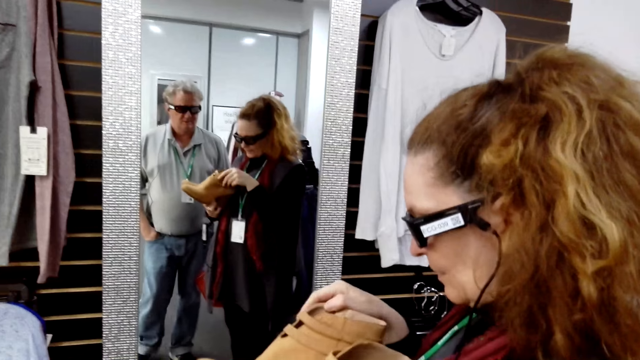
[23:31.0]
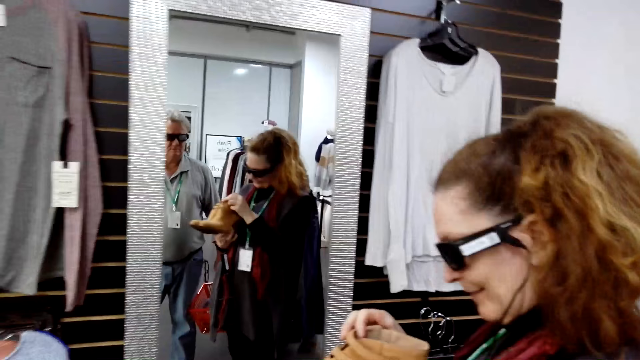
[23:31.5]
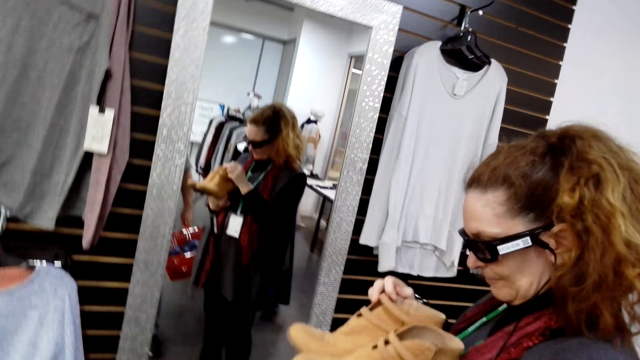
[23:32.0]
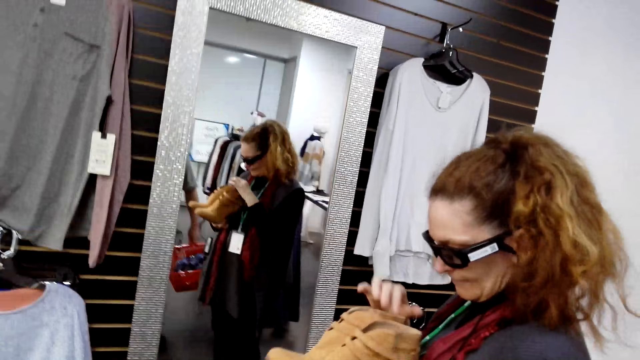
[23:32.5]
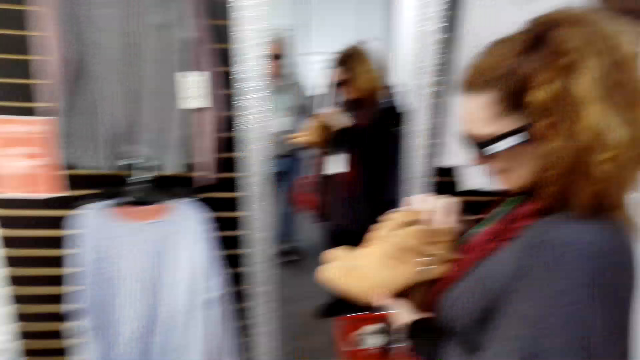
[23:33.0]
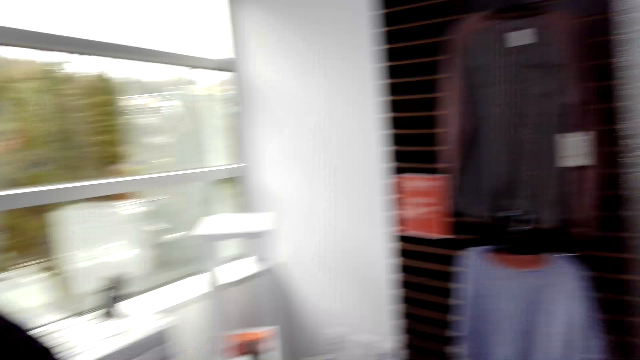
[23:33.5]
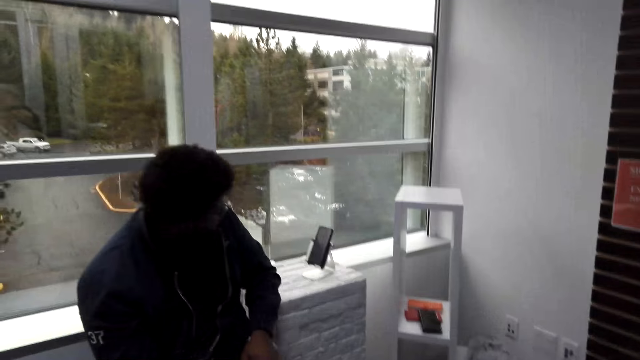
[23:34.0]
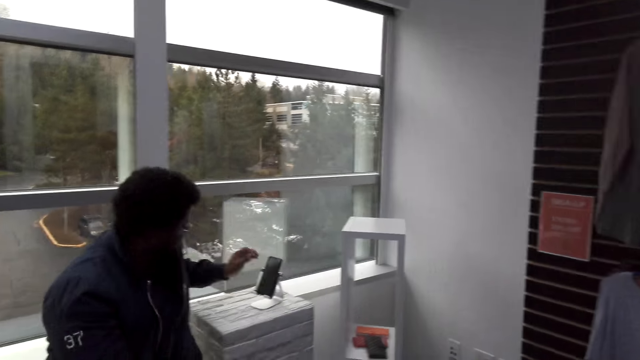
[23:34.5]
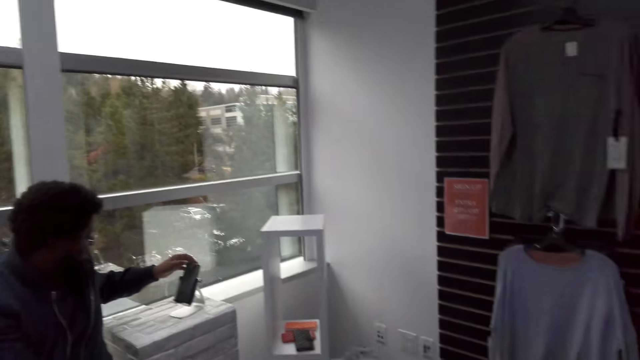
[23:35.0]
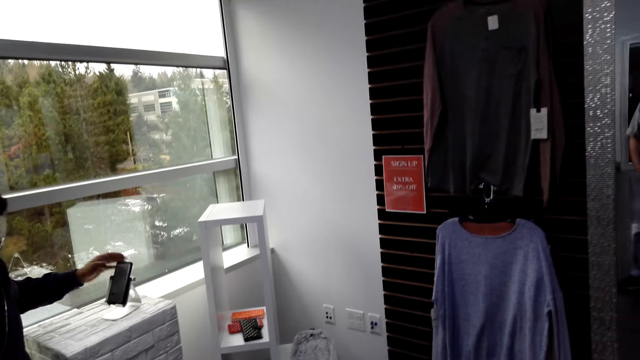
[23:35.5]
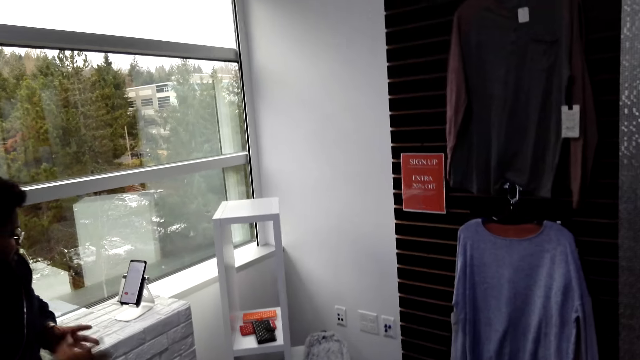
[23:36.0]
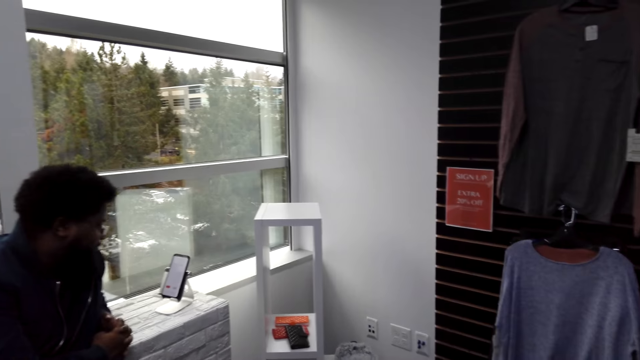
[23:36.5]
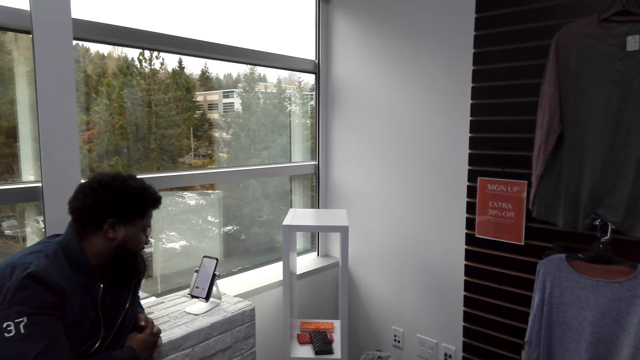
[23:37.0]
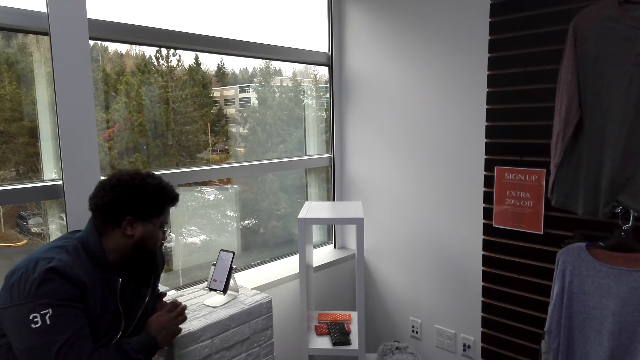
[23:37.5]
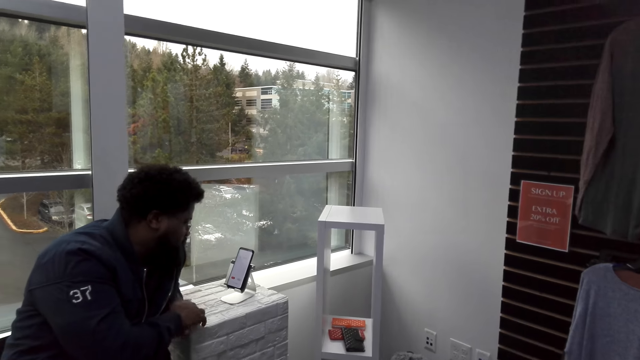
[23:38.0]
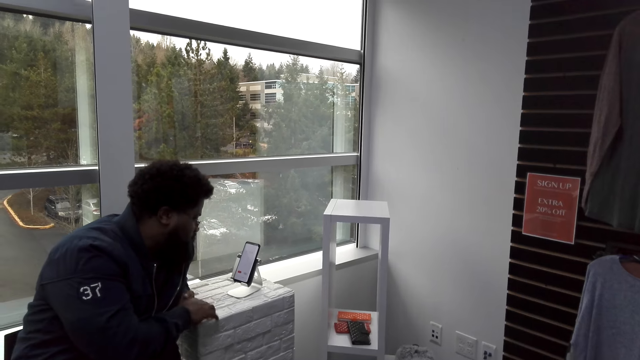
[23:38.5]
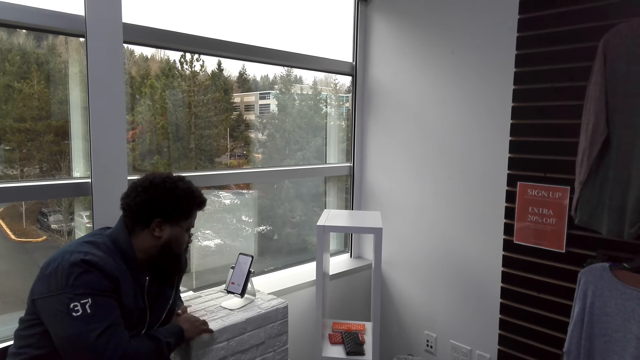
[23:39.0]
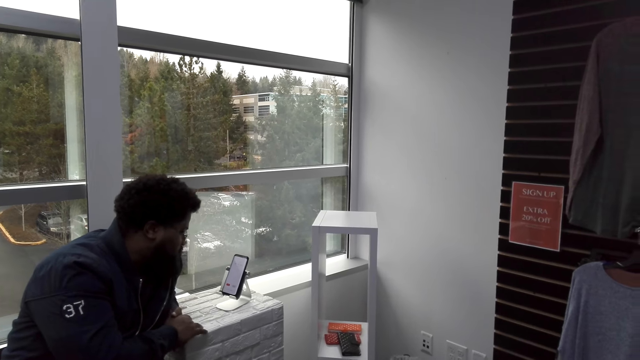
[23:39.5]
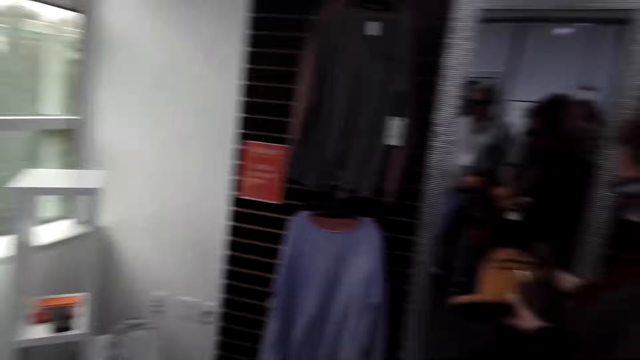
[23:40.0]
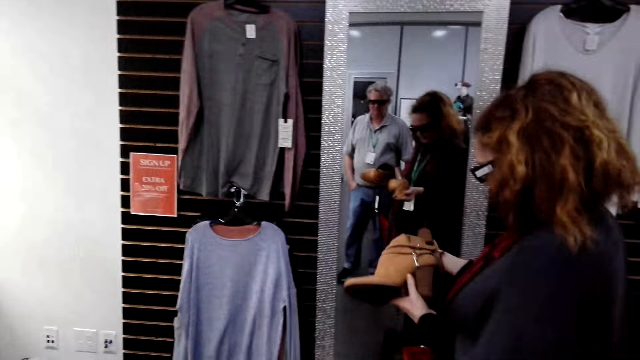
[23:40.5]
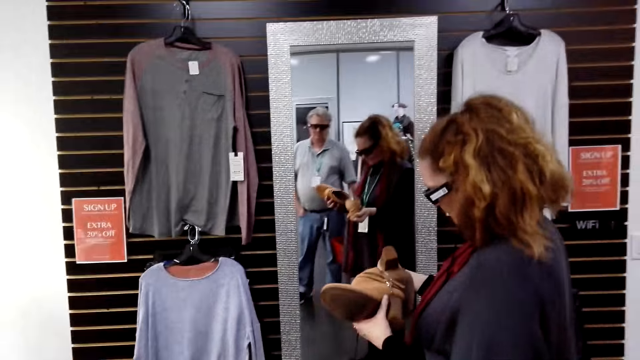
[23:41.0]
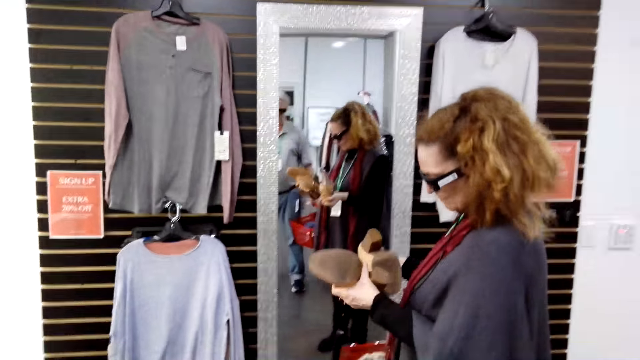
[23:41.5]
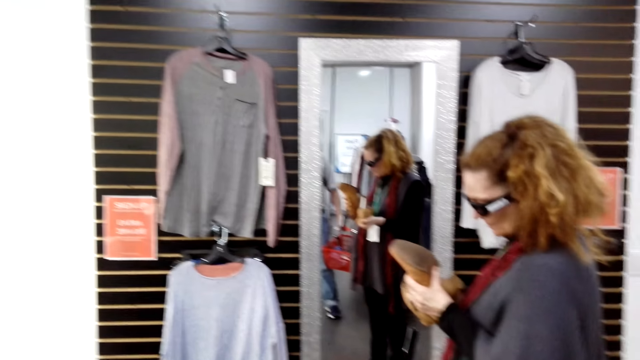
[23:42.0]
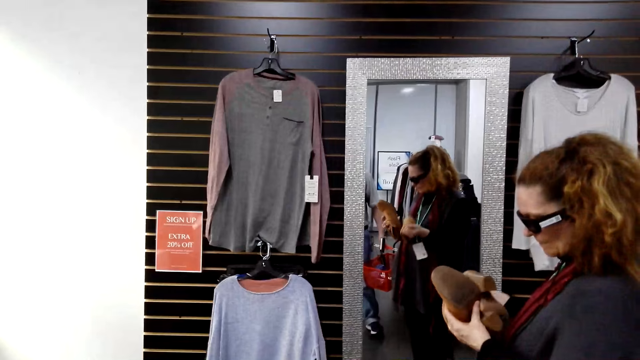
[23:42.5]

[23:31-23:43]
A man holds a pair of shoes. A woman converses with the camera wearer. The camera wearer turns around. Another man holds a phone. The camera wearer looks at a man. The second man taps on a wood desk. The camera wearer turns around. They converse with the woman. The first man holds a pair of shoes.

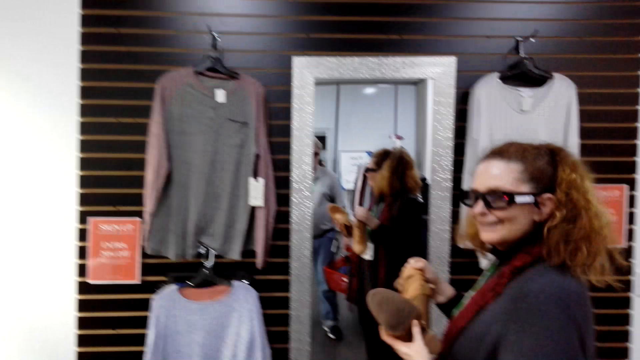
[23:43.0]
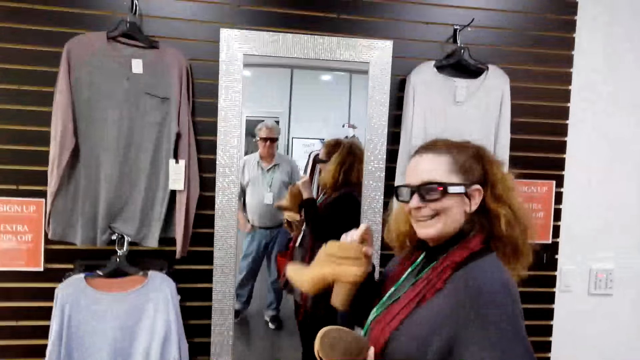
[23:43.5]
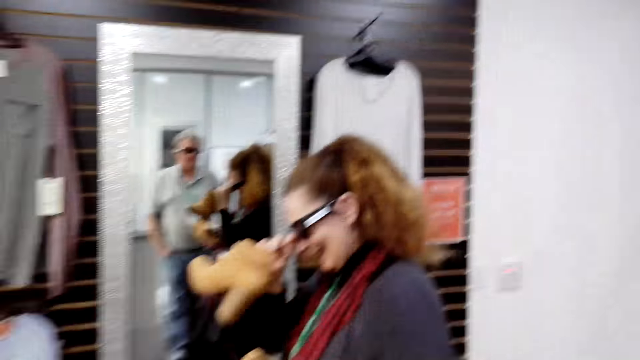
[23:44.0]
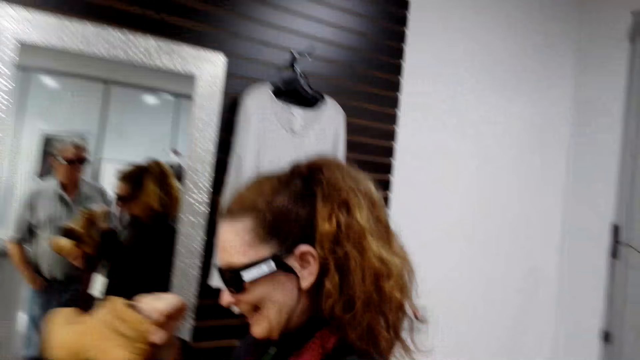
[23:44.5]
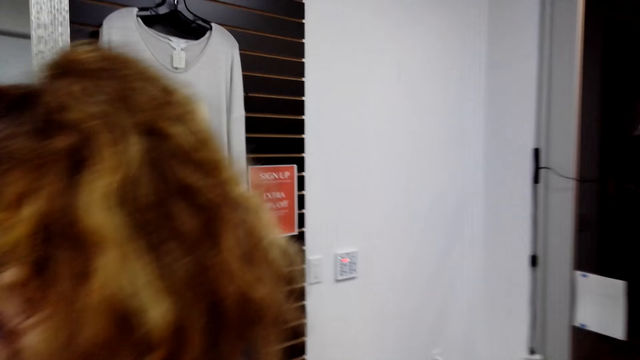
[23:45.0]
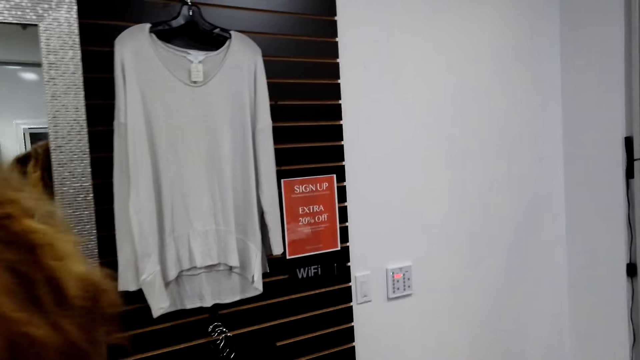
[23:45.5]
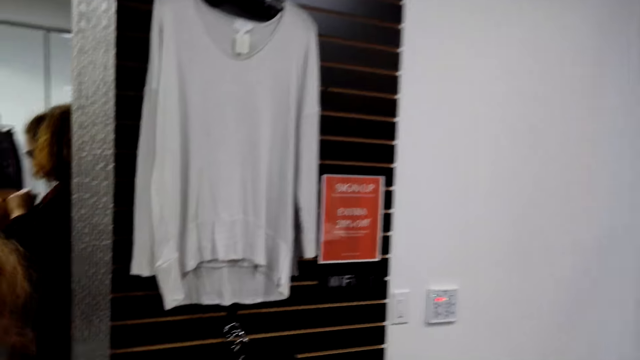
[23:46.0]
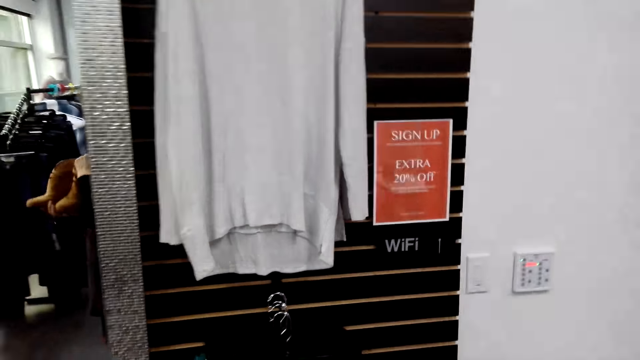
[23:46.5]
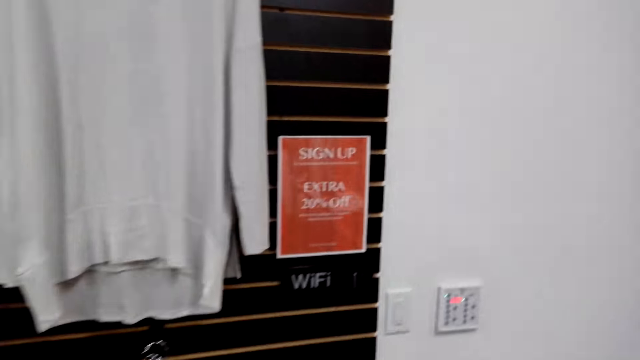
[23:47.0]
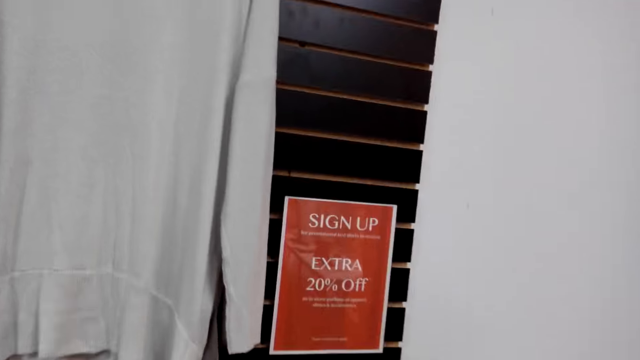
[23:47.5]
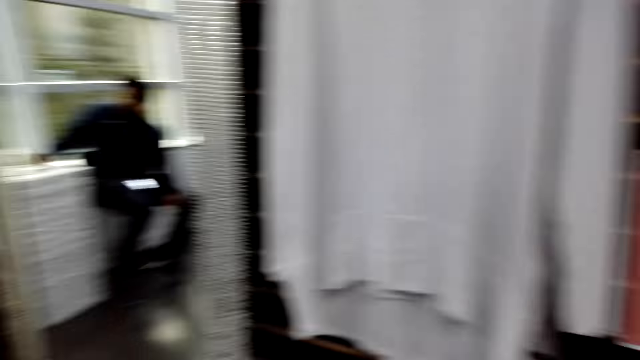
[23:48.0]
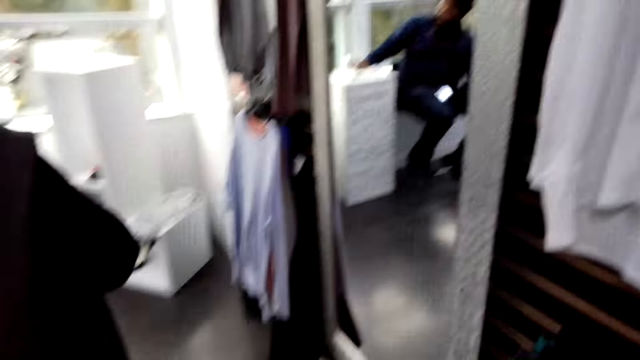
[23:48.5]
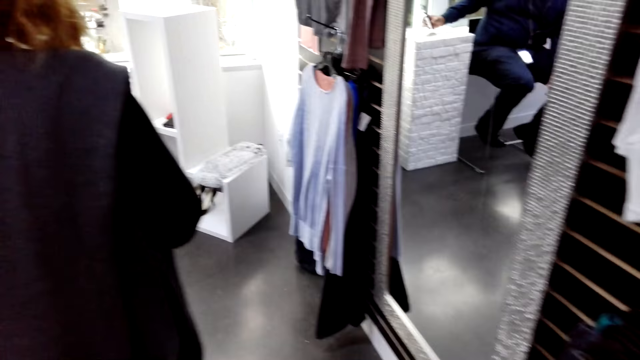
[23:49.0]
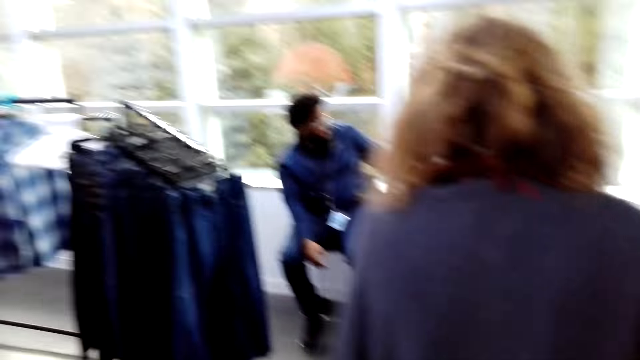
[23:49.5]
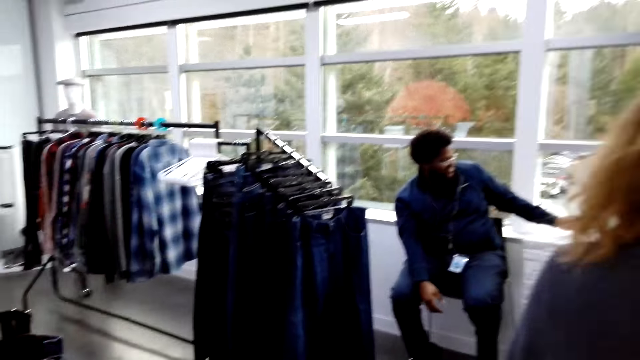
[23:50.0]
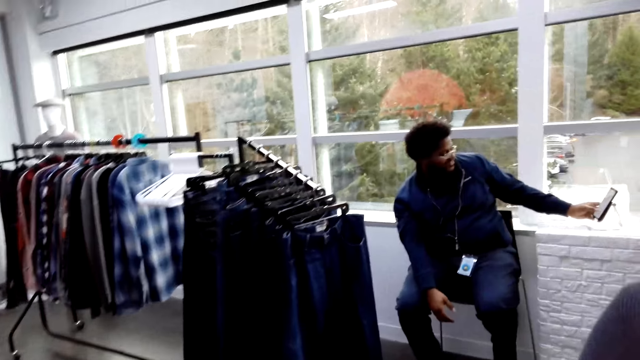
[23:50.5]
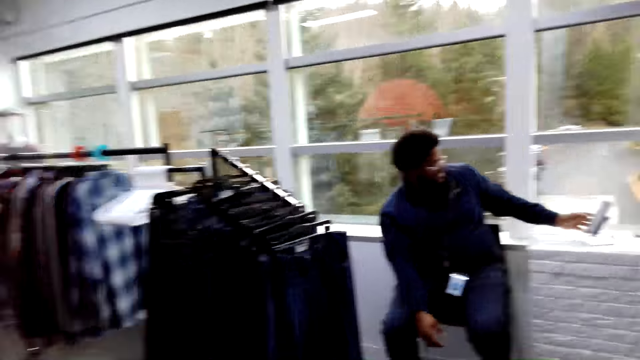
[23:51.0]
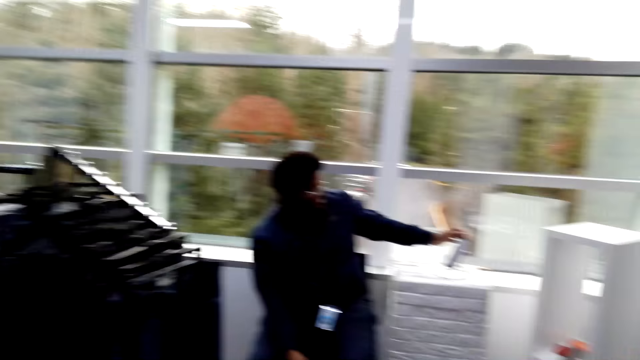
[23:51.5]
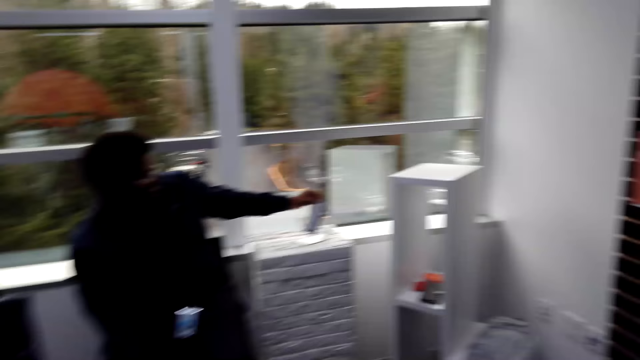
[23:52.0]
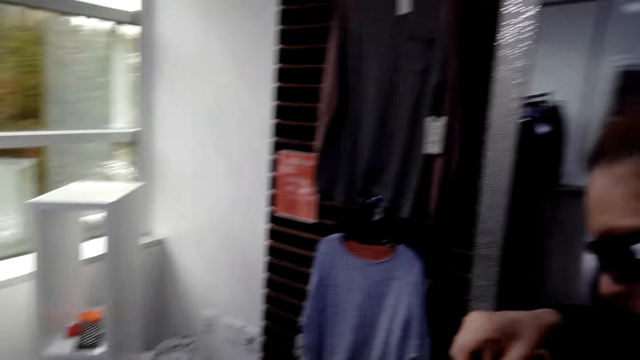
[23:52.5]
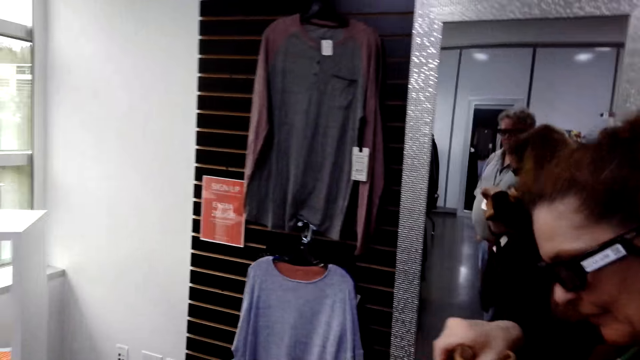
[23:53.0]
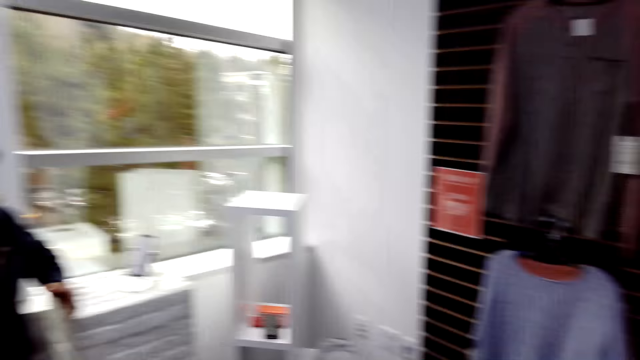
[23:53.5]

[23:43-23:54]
A woman looks at the camera wearer. A man holds the sunglasses. The camera wearer turns around. Another man holds a phone. The camera wearer walks around the shop. They turn around.
